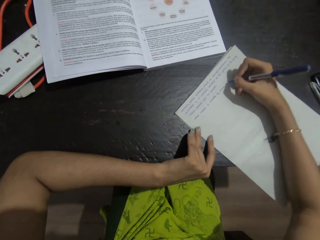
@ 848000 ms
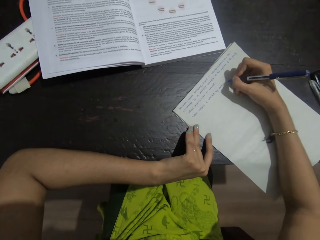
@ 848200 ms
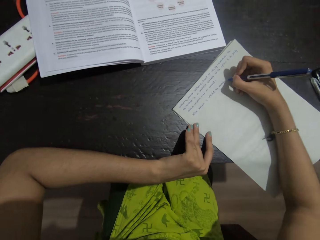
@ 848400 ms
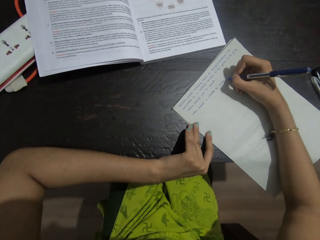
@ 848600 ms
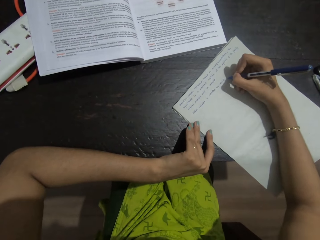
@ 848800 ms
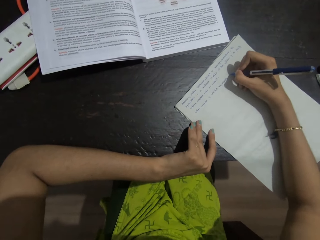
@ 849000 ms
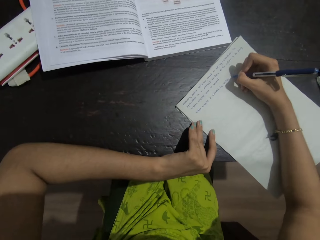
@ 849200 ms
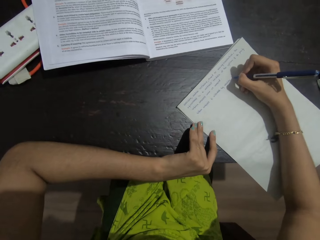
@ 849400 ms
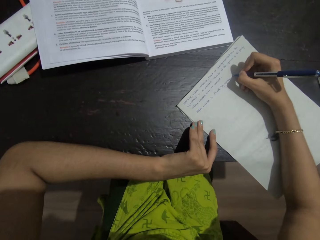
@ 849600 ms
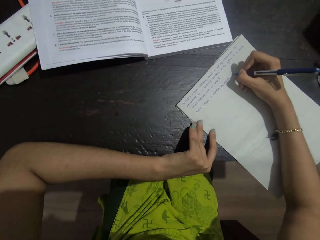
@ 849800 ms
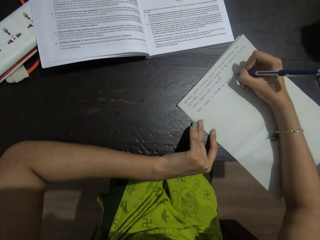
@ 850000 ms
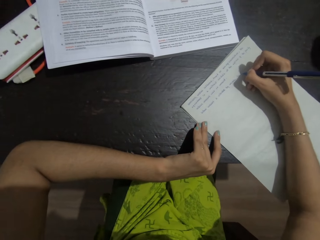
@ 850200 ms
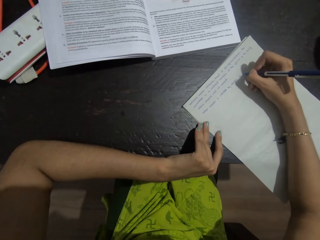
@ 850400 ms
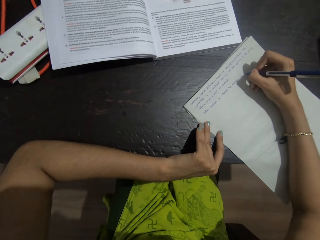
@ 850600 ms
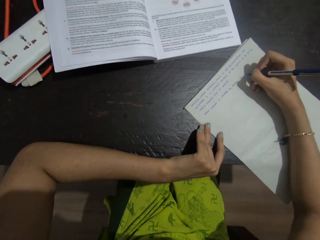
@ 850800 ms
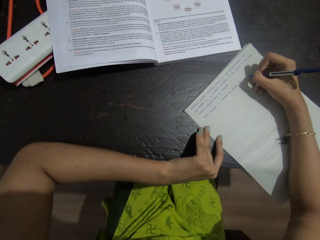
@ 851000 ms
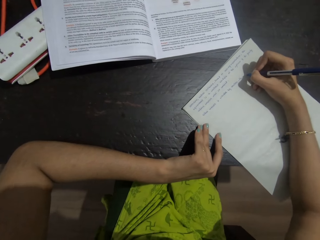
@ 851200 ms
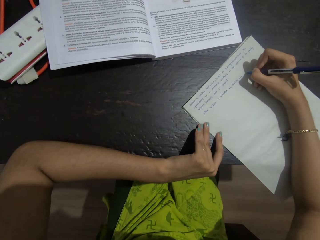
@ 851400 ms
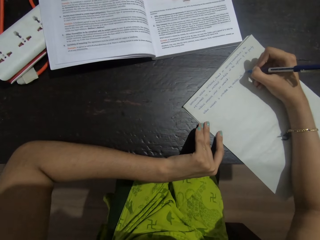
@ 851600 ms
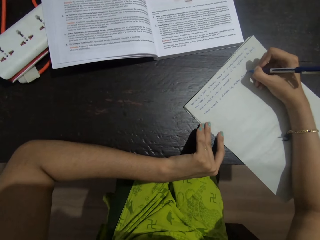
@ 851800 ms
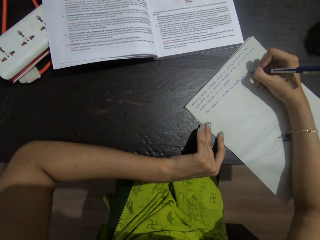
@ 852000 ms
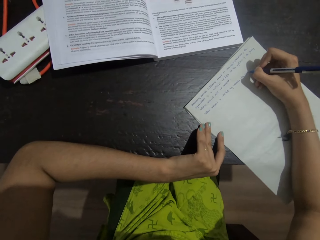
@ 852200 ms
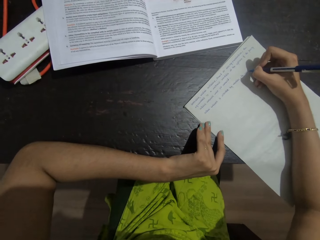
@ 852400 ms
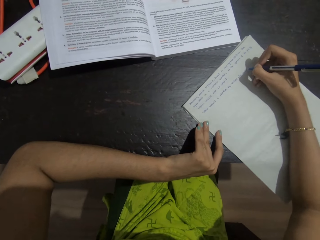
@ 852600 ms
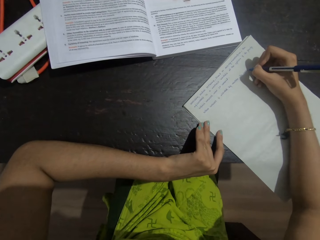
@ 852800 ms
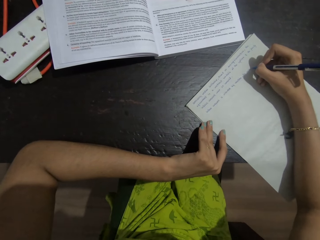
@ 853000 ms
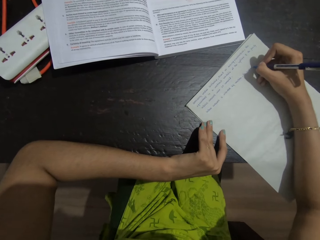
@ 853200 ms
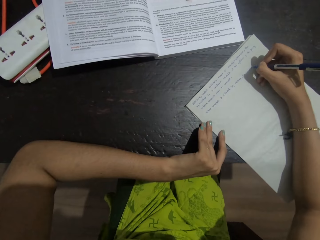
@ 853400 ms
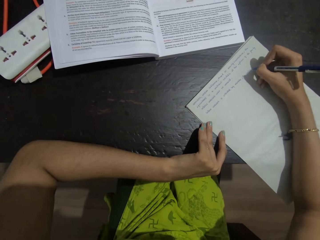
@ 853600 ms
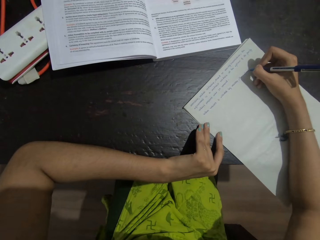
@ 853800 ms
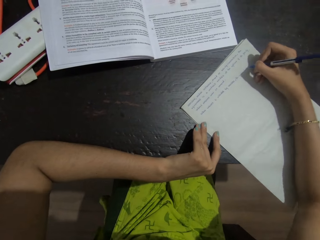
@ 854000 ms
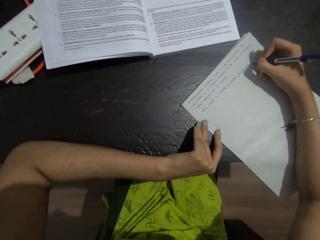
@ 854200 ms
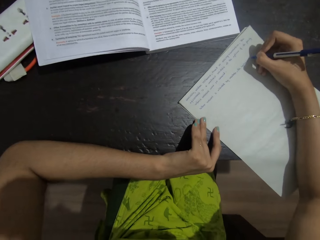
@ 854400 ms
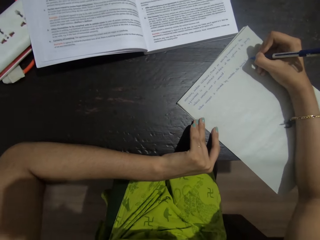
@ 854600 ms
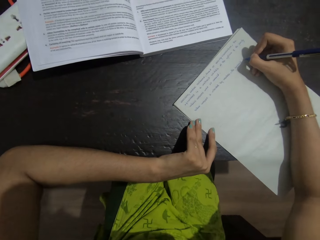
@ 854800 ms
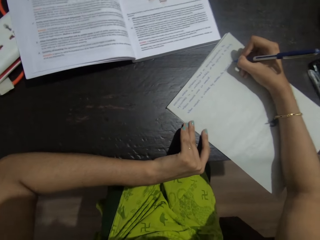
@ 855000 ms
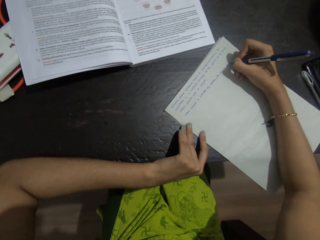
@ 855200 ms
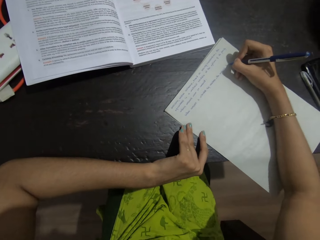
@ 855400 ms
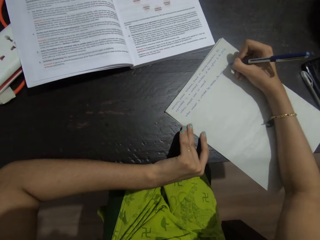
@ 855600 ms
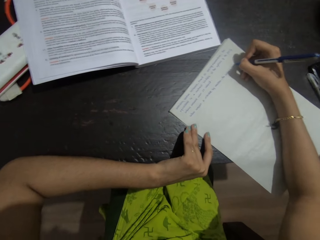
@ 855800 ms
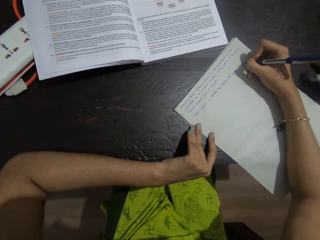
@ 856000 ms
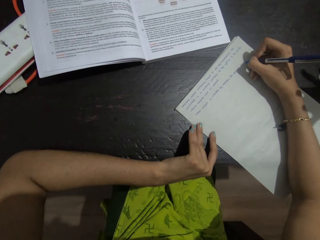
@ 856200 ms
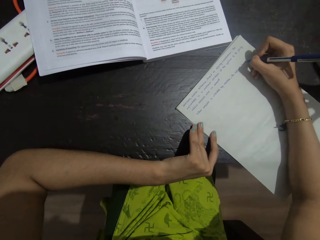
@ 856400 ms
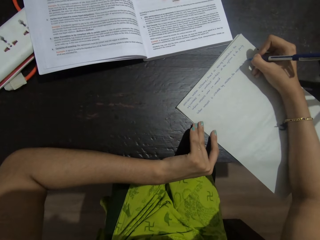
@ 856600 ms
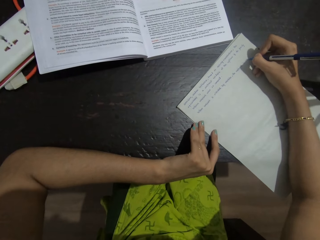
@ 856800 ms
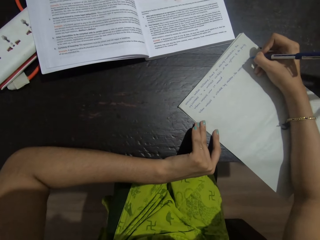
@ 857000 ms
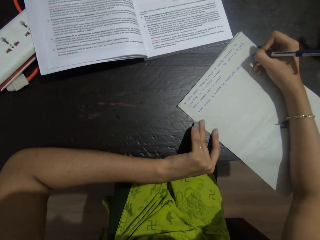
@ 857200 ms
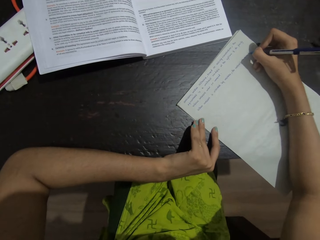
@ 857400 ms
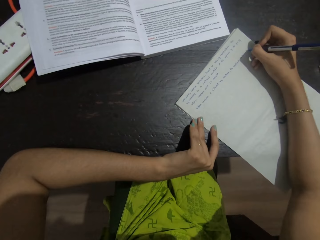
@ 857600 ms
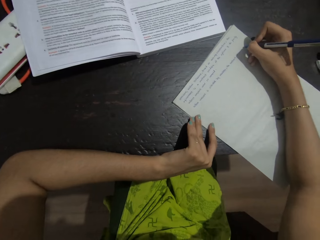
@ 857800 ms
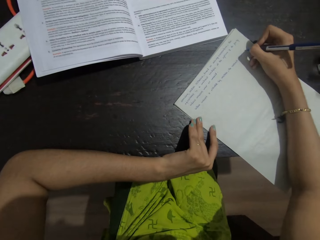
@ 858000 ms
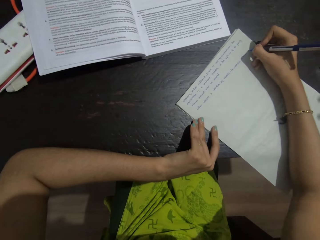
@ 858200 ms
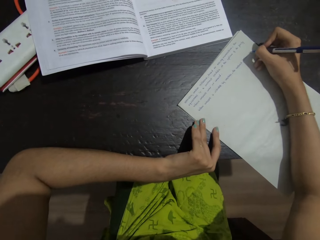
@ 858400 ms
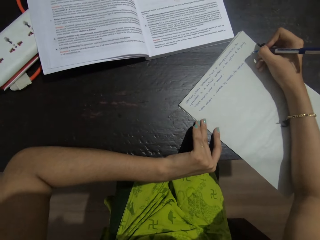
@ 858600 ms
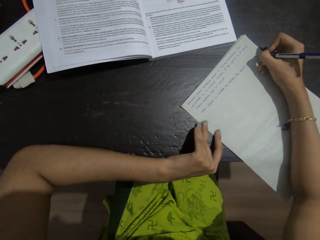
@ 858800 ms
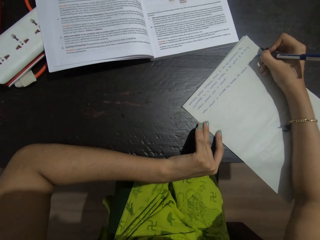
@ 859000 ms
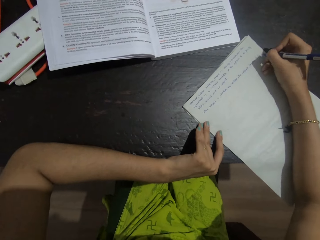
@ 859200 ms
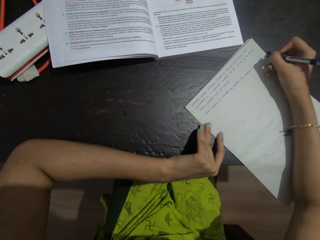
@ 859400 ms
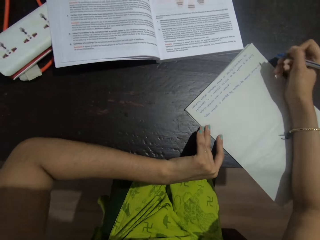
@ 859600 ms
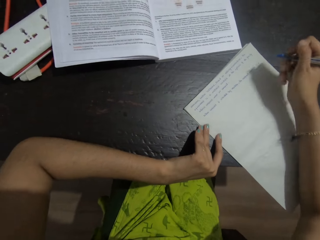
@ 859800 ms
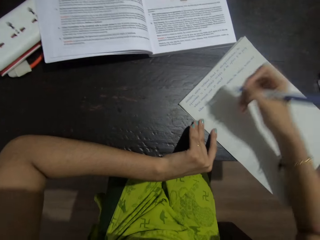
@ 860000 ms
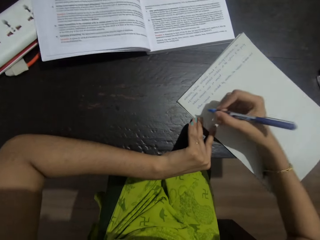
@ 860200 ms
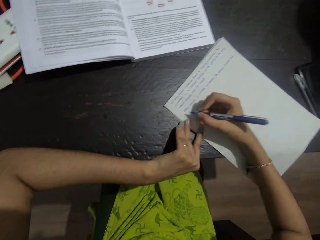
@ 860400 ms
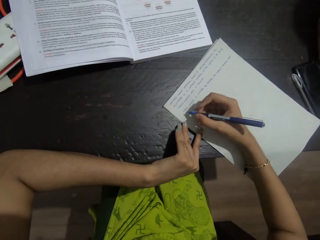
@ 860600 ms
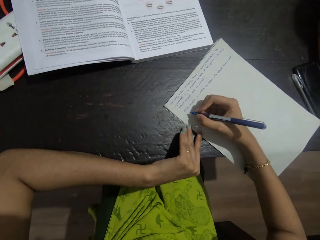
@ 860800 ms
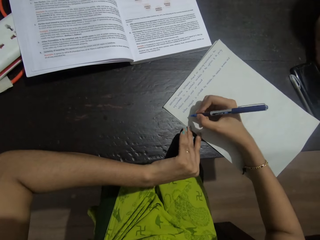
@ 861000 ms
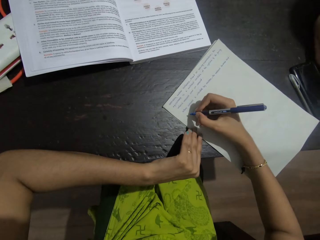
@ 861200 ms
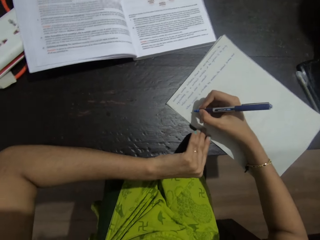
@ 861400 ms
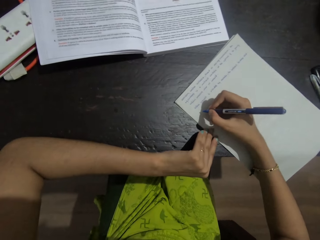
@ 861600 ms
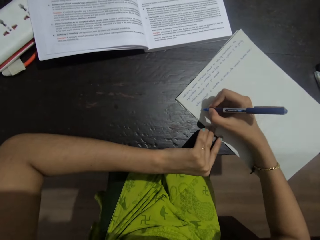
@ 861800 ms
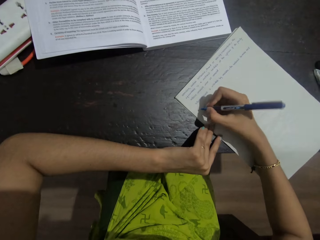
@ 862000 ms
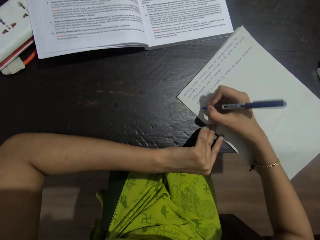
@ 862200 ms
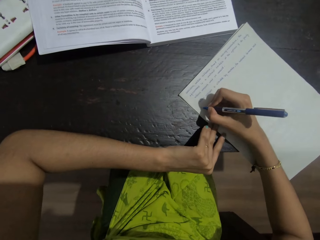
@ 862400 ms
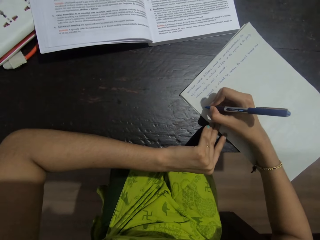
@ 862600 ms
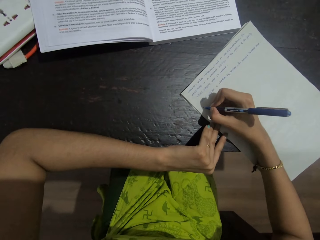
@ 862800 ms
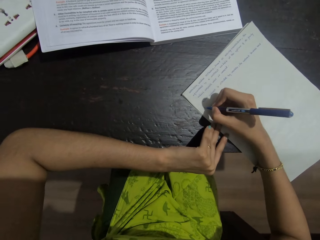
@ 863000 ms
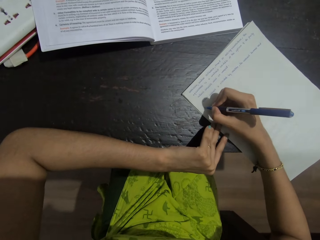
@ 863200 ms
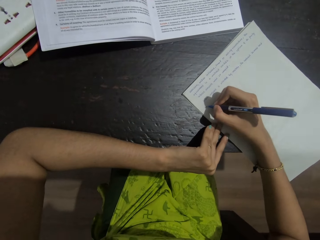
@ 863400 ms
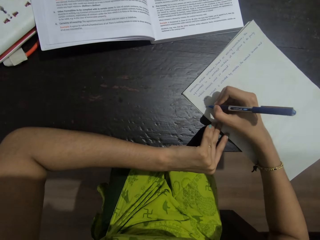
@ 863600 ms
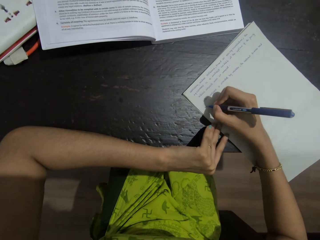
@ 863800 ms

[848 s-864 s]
The camera wearer moves her hand and writes on a paper on a table. She moves her hand and writes on the paper on the table. She moves her pen on a new line and writes on the paper on the table.

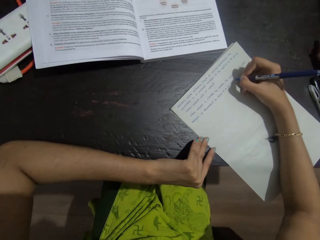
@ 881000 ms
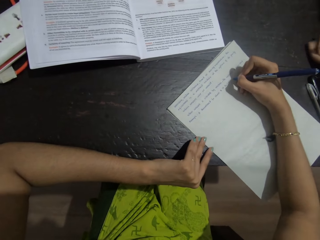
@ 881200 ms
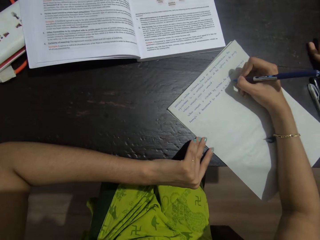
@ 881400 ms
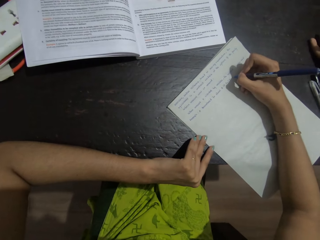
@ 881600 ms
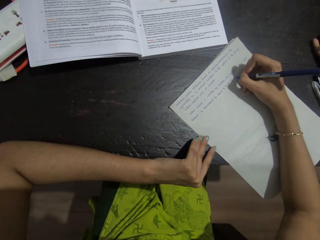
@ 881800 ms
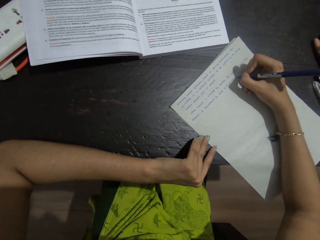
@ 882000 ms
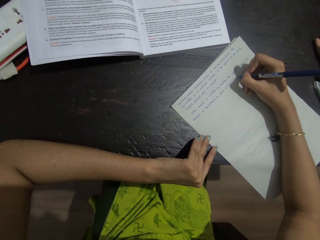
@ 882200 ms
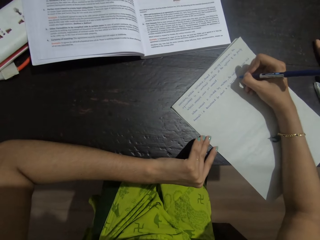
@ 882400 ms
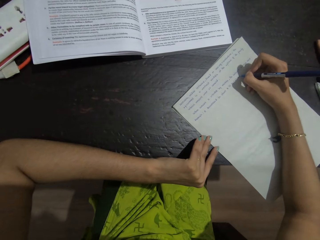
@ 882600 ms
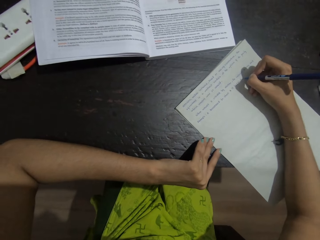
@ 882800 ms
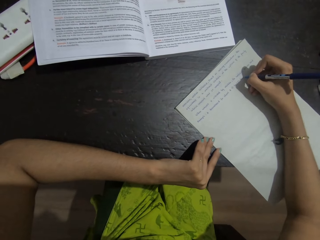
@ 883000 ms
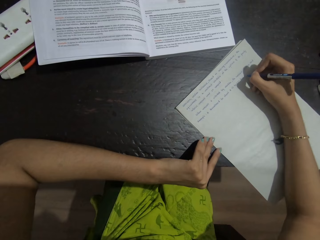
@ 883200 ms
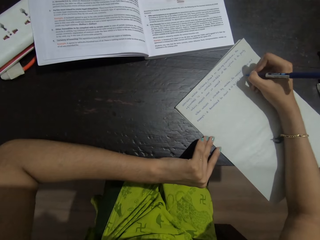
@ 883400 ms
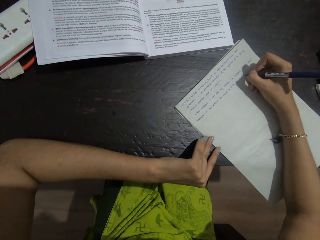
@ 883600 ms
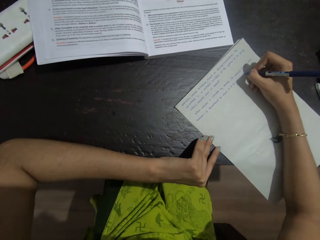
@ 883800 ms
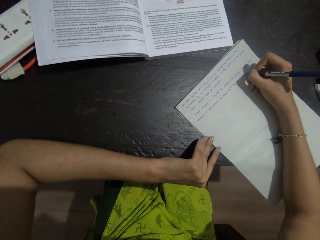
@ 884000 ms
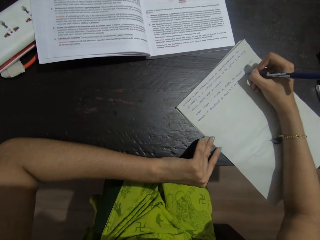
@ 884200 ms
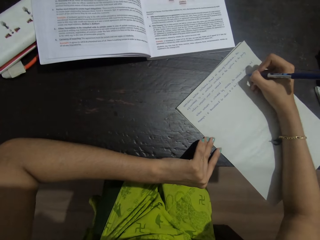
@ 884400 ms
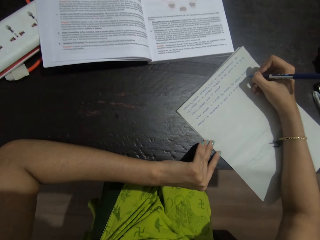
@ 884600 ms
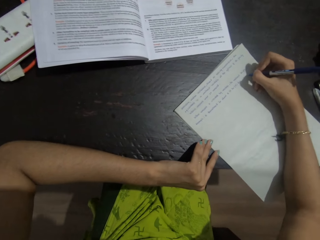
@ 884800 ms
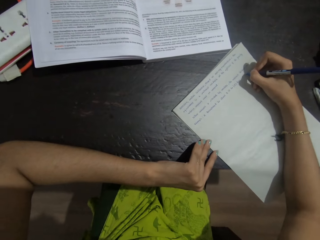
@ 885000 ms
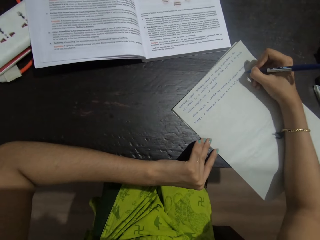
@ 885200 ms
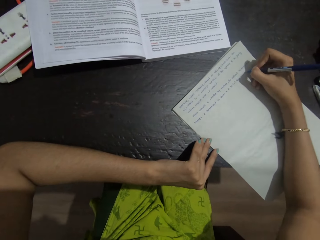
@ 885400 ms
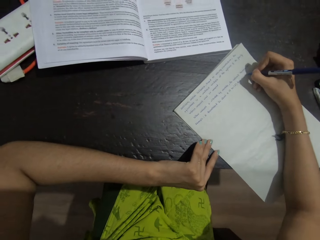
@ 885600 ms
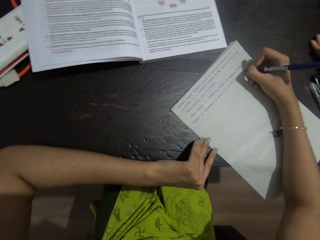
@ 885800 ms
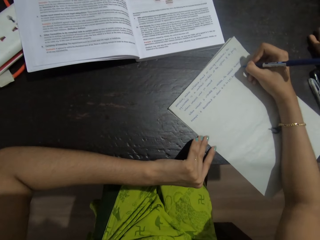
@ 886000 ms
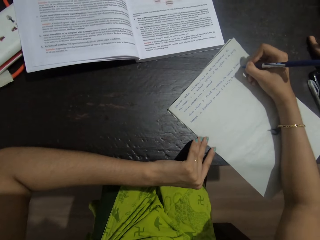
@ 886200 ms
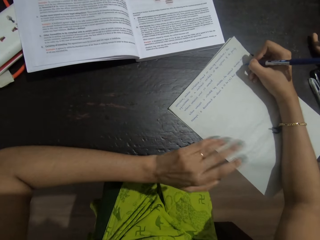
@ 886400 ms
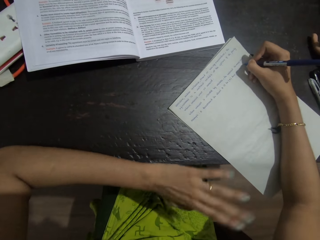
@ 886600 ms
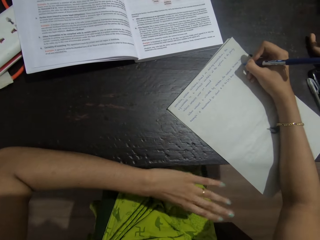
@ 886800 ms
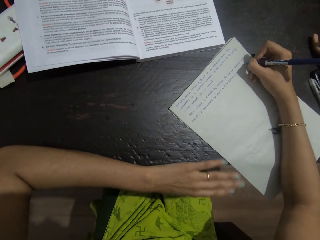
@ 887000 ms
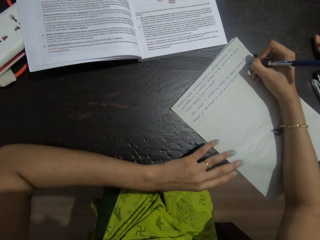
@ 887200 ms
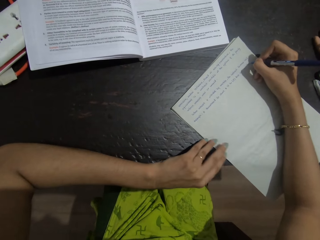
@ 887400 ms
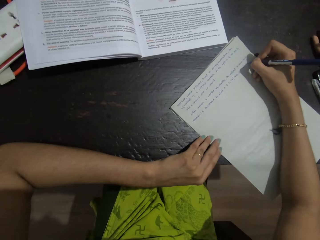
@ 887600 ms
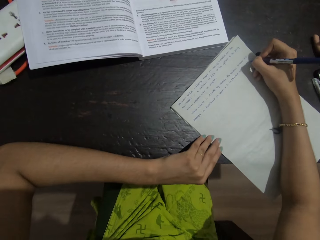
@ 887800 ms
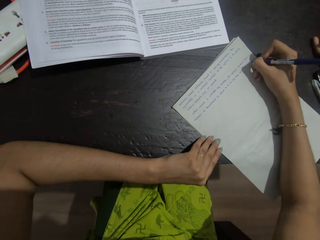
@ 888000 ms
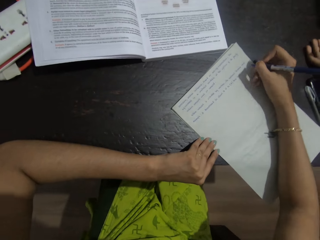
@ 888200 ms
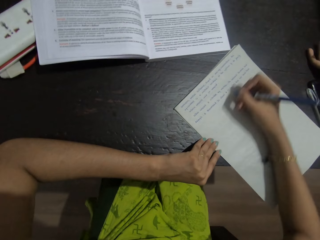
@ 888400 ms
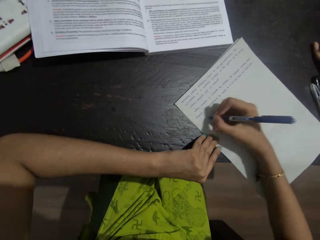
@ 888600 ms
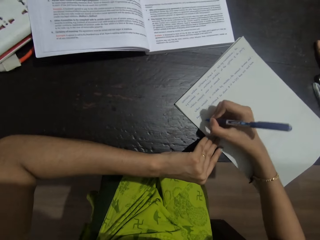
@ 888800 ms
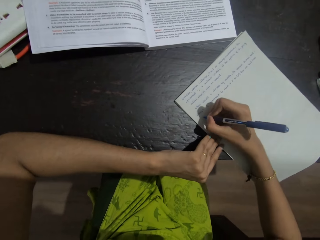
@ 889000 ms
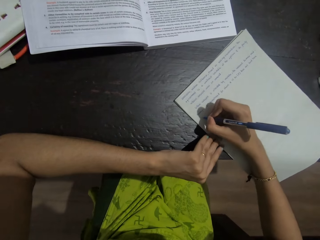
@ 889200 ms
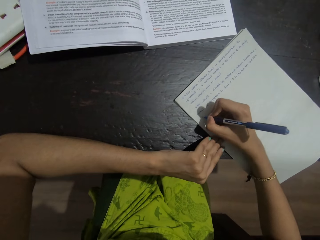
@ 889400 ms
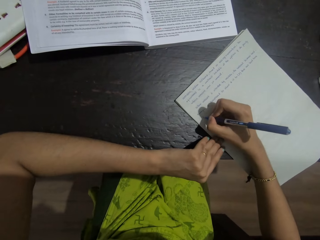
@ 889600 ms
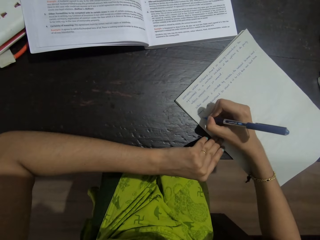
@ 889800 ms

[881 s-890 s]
The camera wearer moves her hand and writes on a paper on a table. She gestures with her left hand and touches the paper on the table with her left hand. She moves her hand on a new line.
